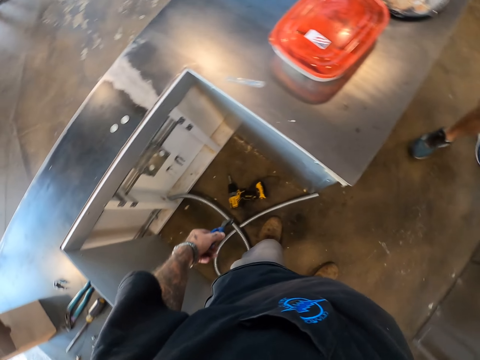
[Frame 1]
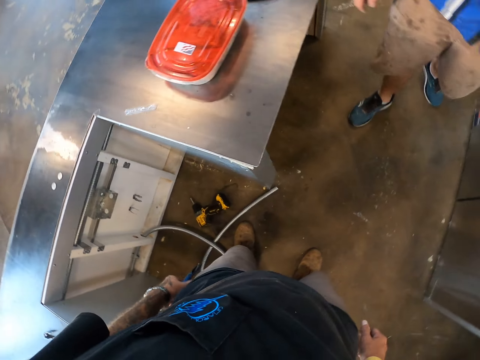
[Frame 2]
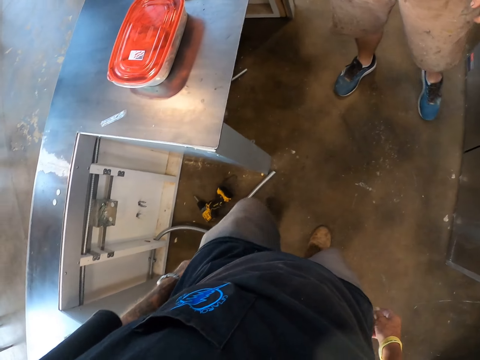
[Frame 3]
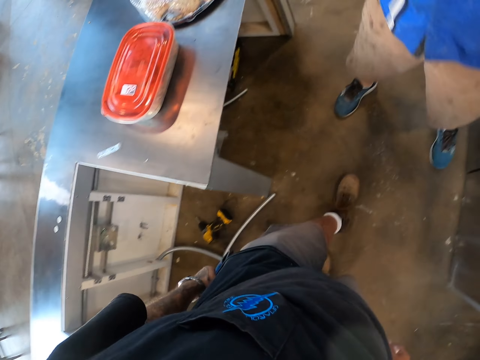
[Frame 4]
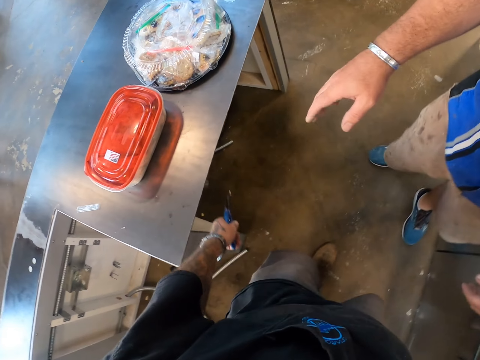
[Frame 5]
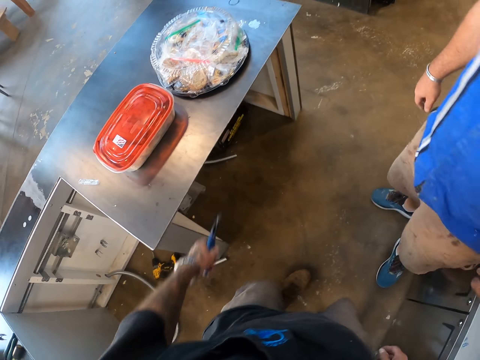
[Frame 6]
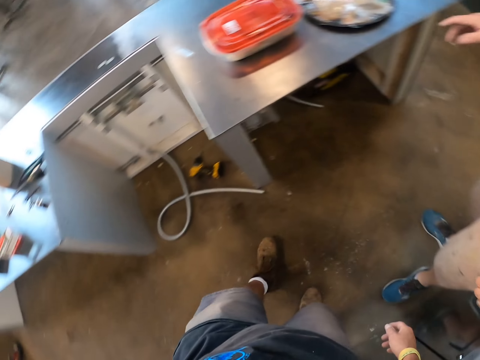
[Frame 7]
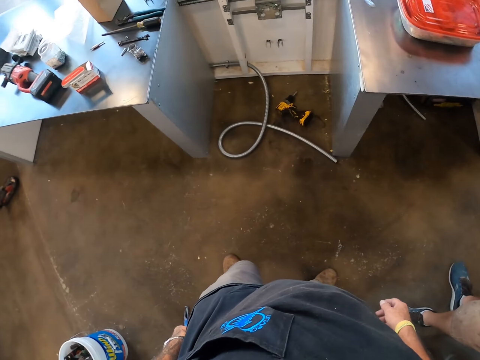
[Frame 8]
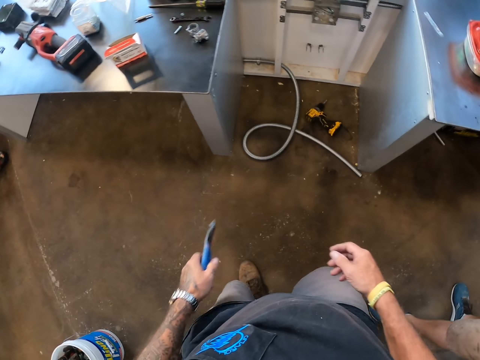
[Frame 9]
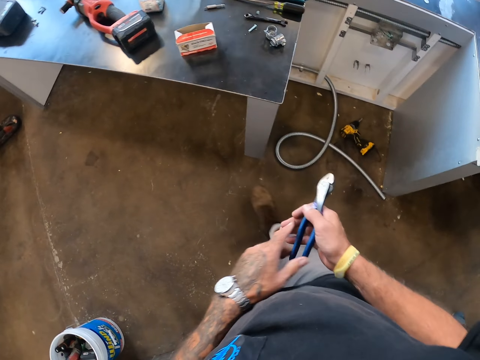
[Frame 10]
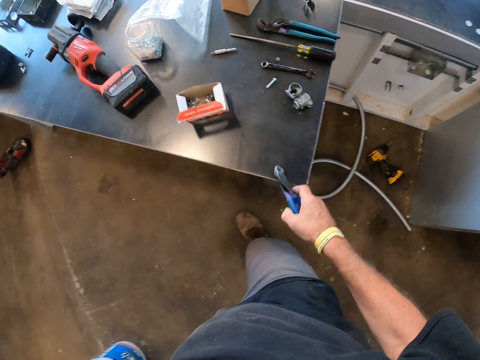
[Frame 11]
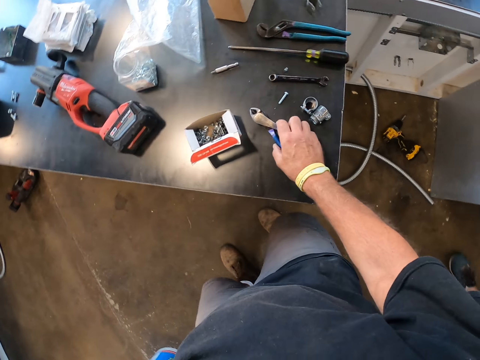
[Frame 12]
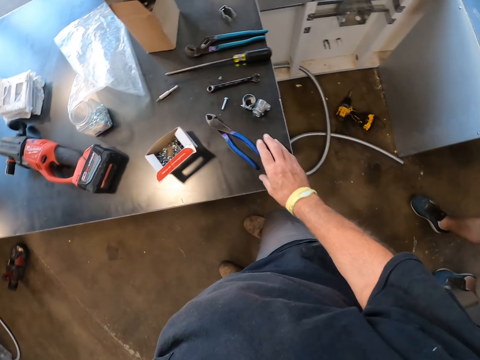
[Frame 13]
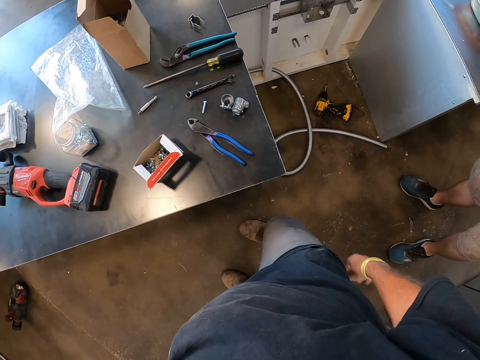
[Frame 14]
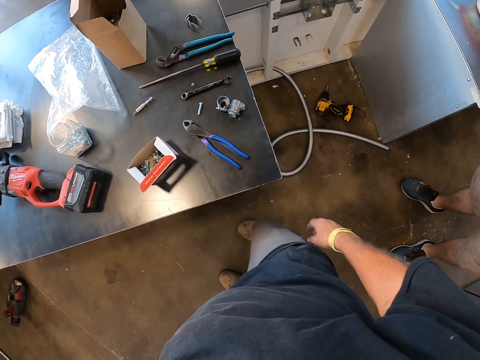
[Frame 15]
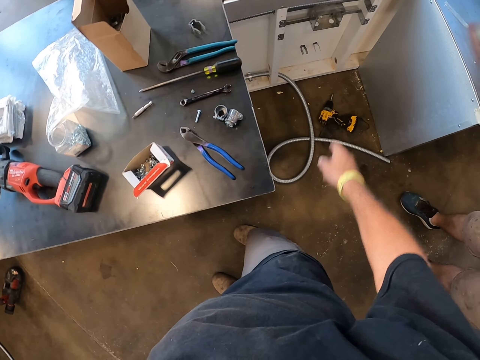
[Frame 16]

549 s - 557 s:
The camera wearer points towards the table. They drop the pliers on the table. They put the pliers on the table. They point at the kitchen steel pipe drain.

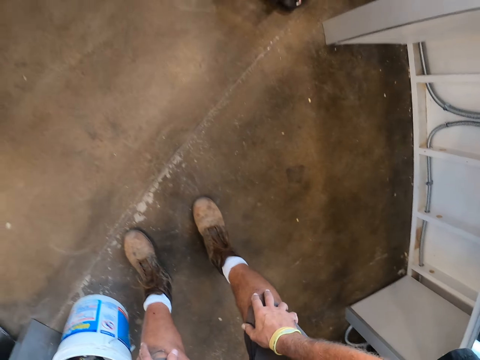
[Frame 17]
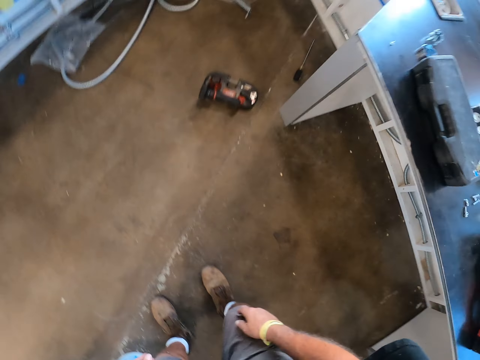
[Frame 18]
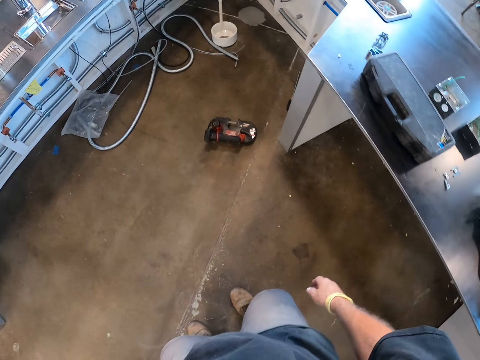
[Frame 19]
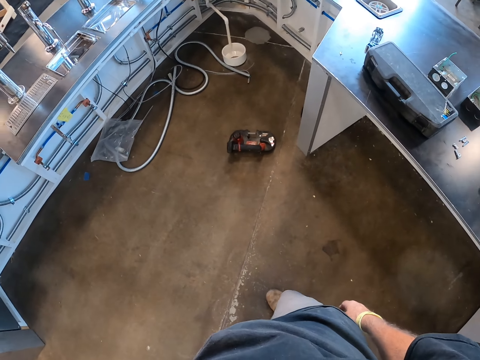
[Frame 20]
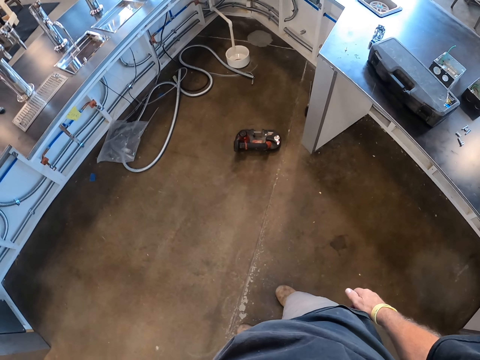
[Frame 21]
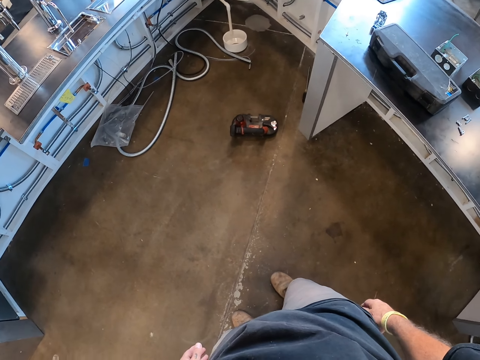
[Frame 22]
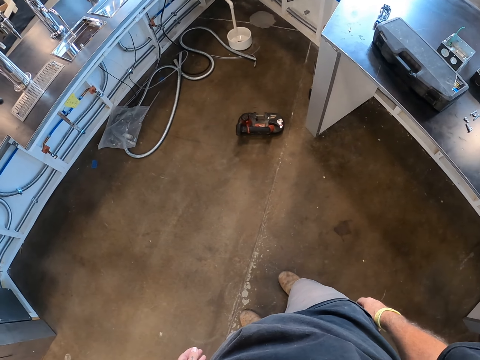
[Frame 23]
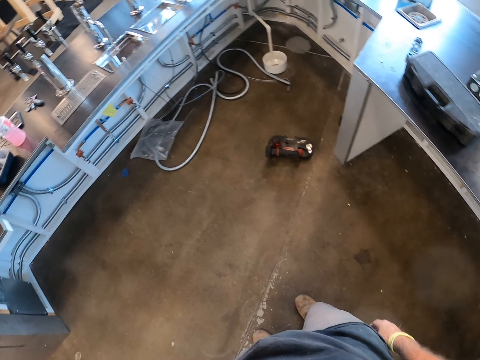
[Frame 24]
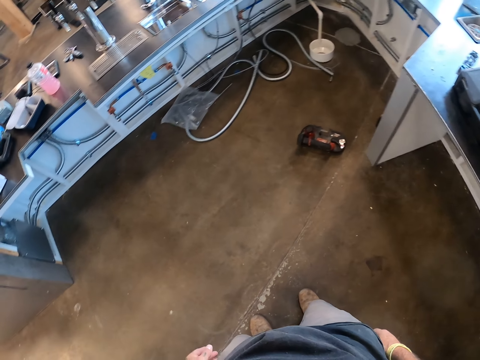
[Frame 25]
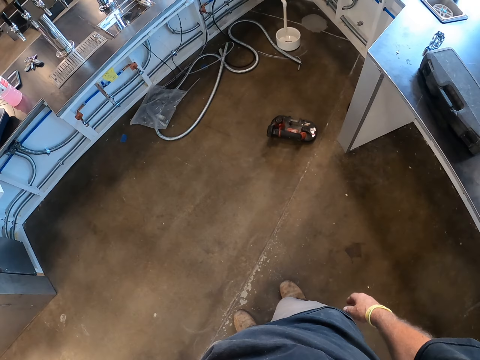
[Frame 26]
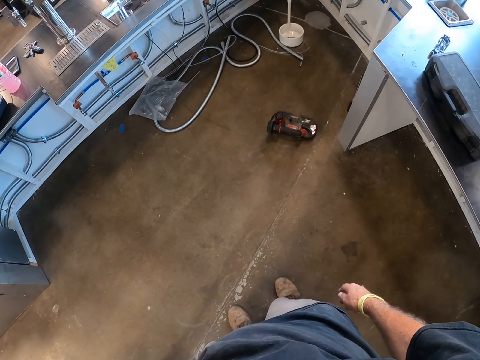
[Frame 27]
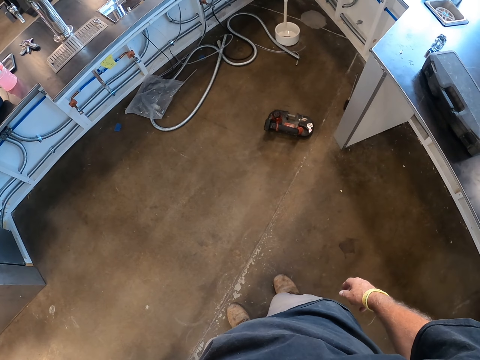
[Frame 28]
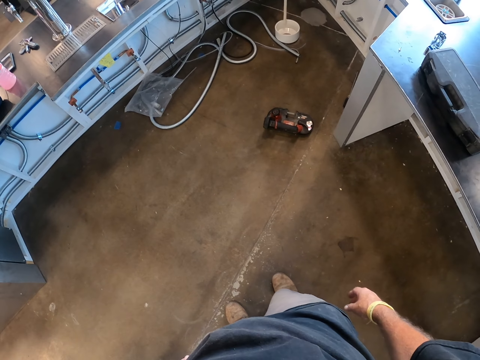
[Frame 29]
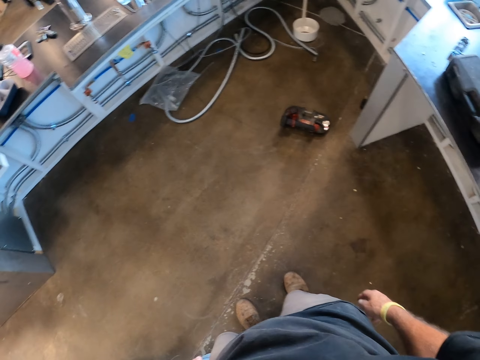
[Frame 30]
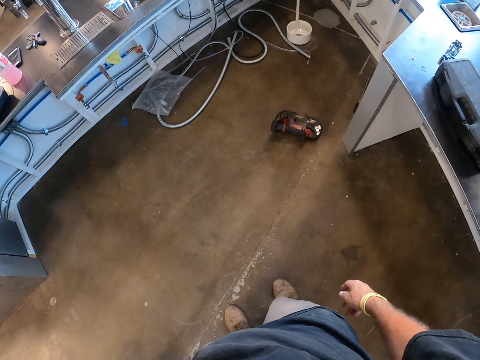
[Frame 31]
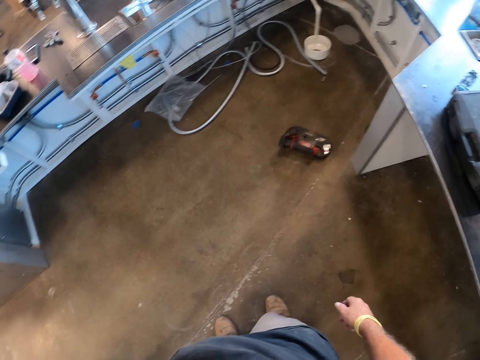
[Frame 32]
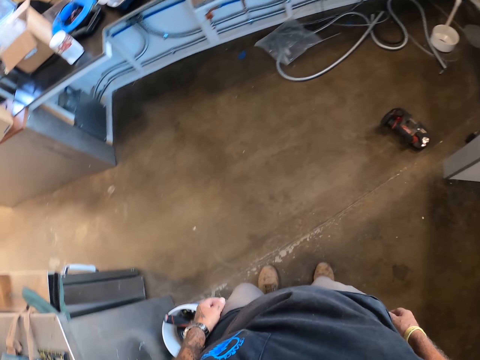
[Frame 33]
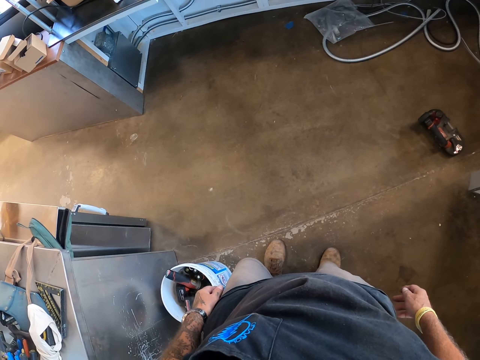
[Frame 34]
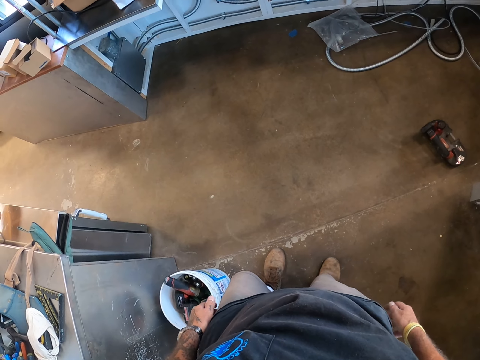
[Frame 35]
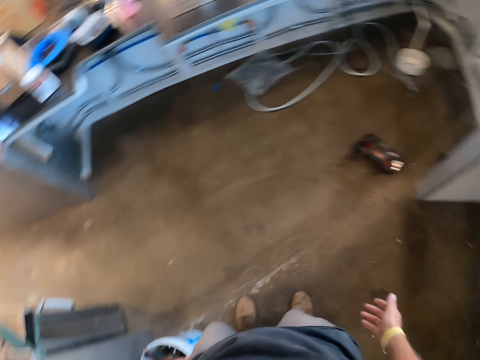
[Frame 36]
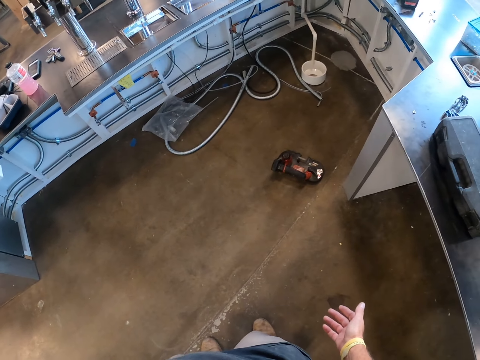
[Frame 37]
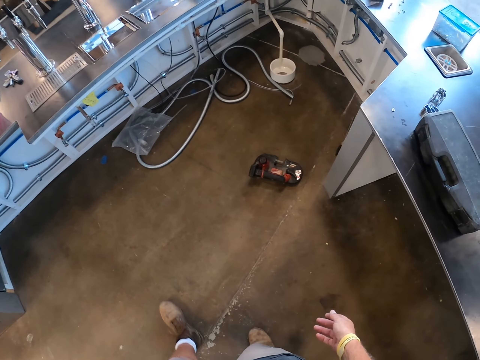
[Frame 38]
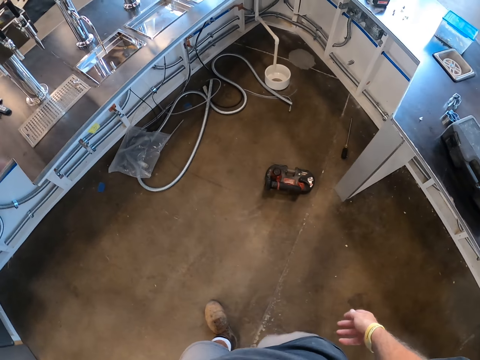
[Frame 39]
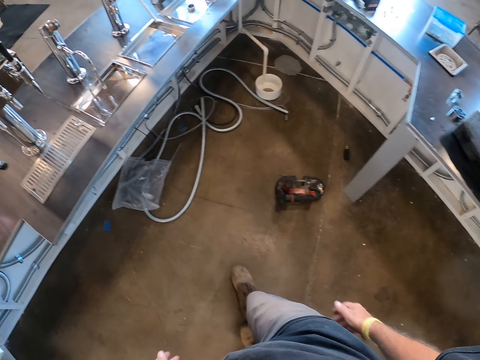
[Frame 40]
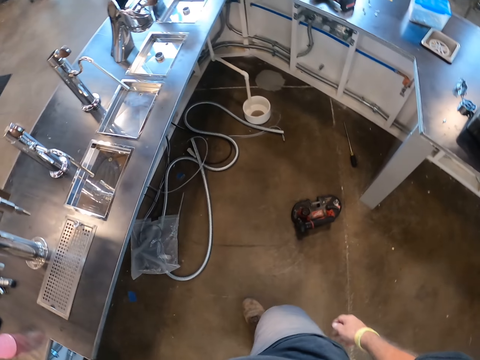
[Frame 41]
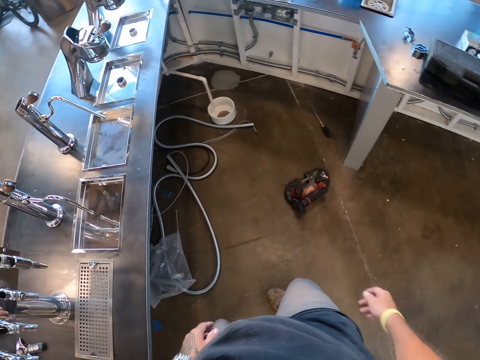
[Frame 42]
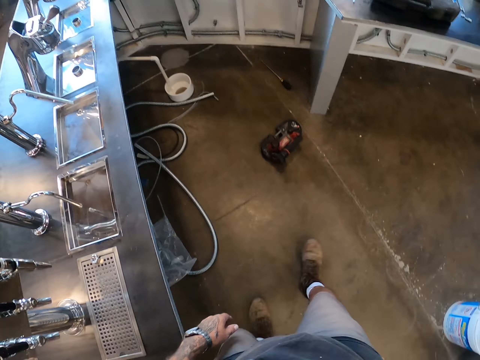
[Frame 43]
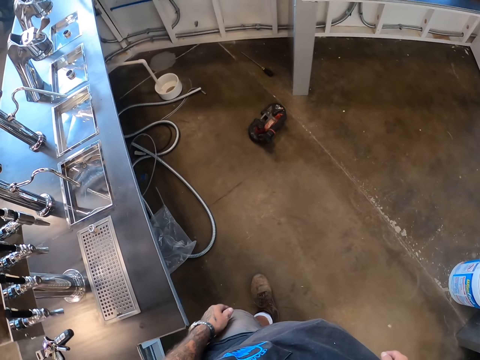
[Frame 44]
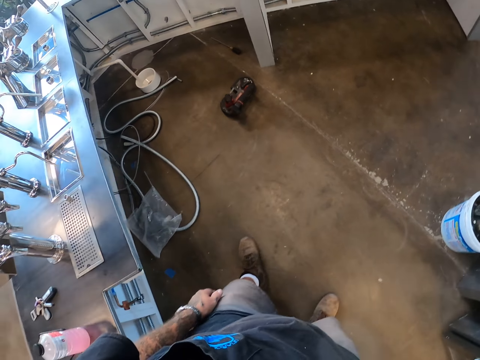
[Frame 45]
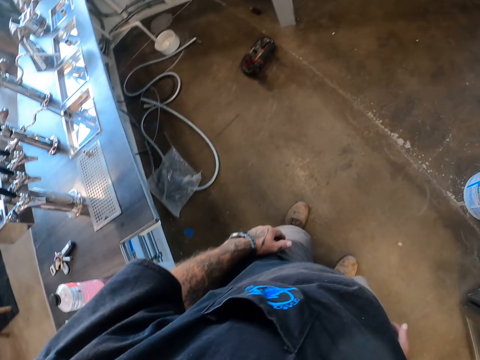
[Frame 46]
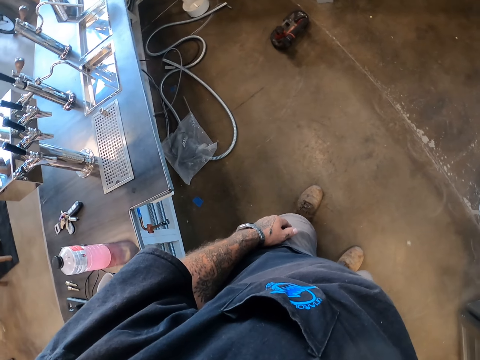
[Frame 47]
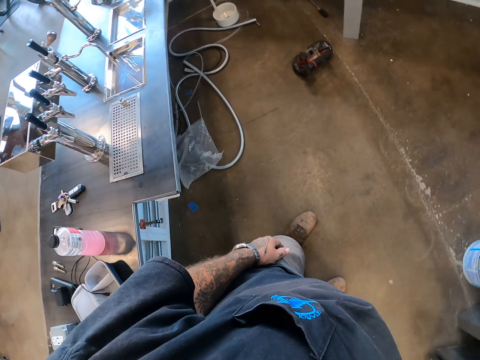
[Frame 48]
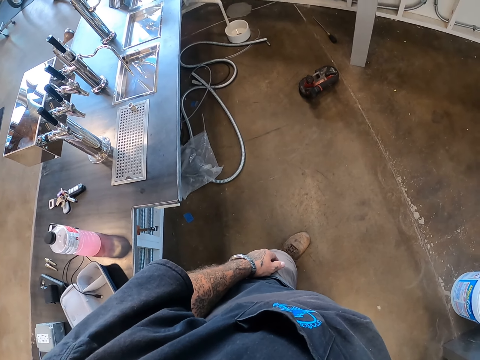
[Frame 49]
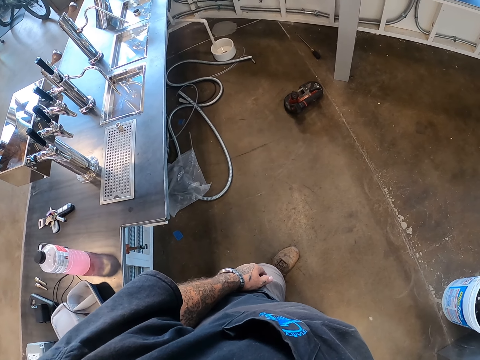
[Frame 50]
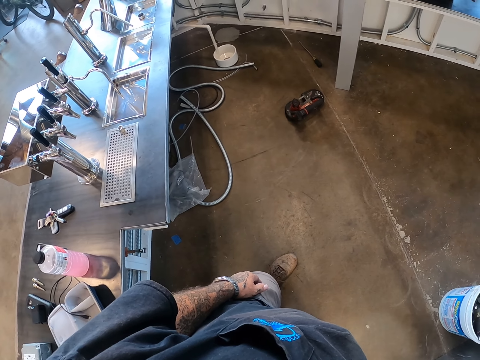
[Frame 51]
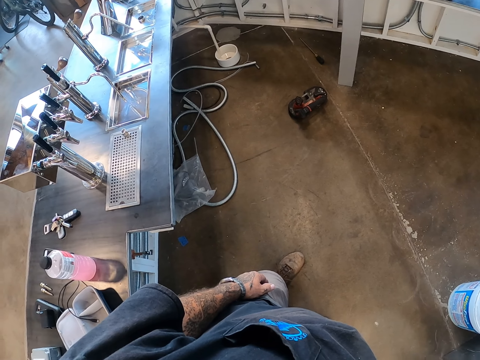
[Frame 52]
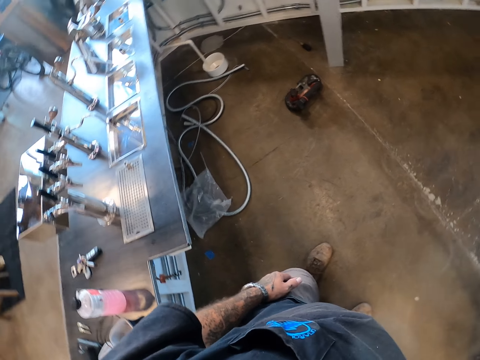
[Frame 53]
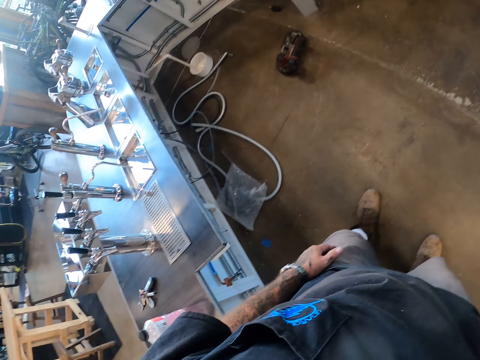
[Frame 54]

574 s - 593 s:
The camera wearer straightens. They look around. They walk on the floor. They stand. They look at something.
